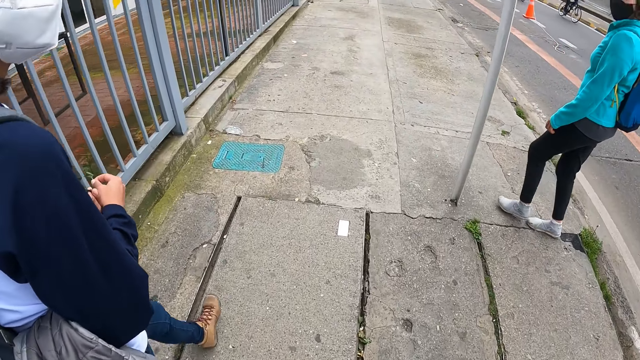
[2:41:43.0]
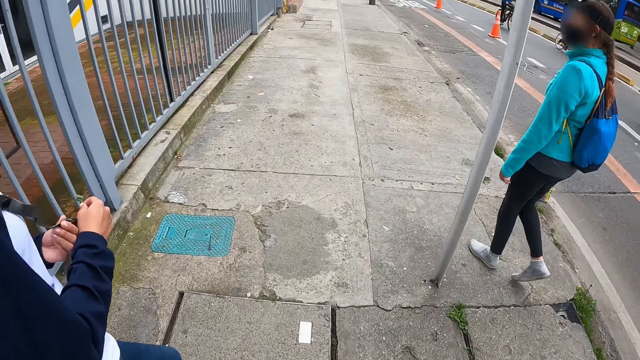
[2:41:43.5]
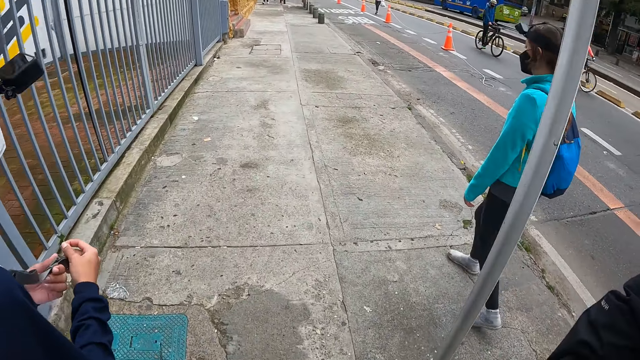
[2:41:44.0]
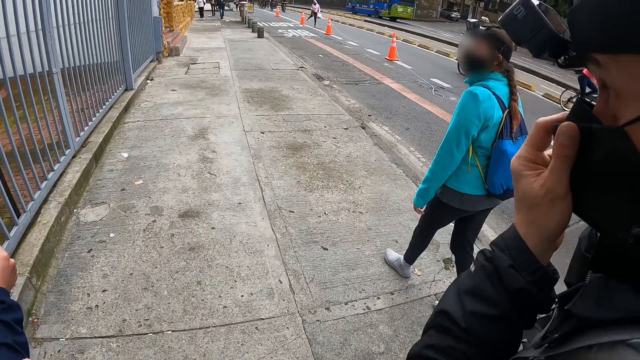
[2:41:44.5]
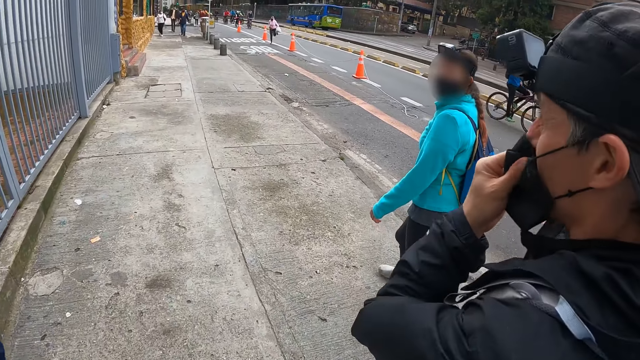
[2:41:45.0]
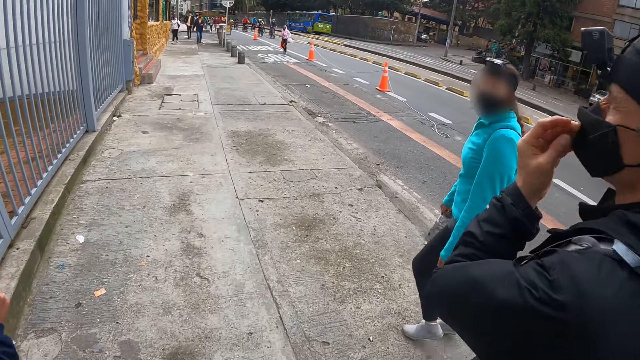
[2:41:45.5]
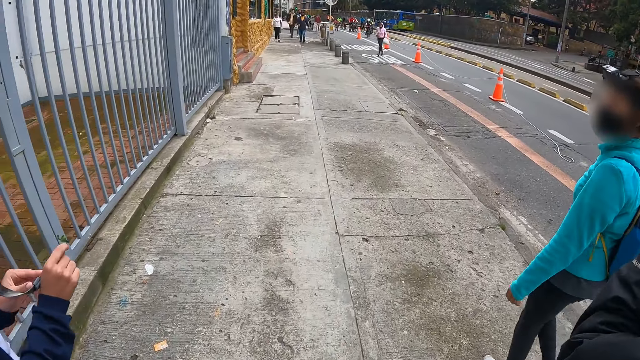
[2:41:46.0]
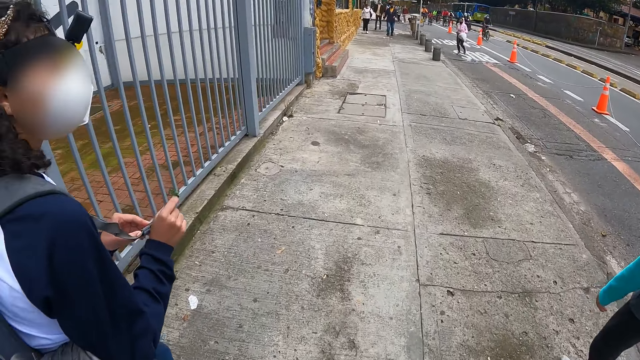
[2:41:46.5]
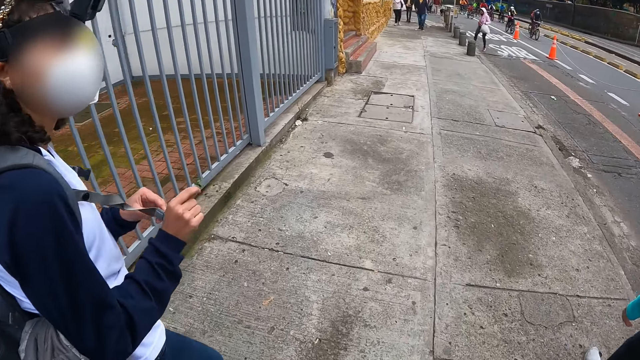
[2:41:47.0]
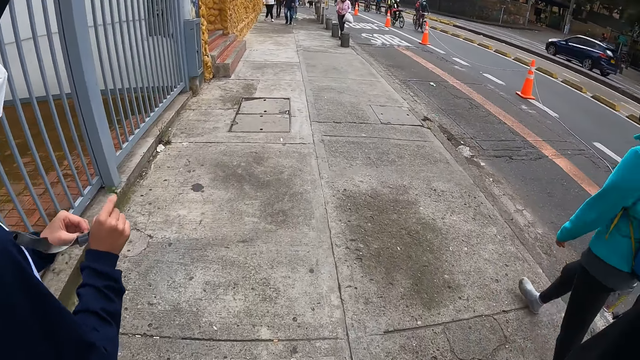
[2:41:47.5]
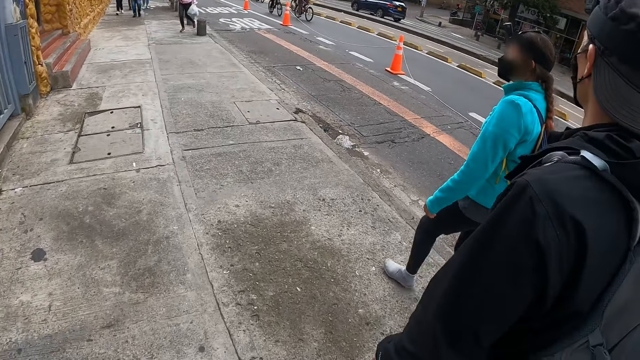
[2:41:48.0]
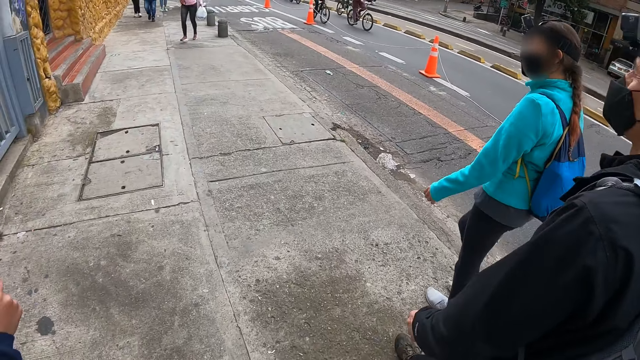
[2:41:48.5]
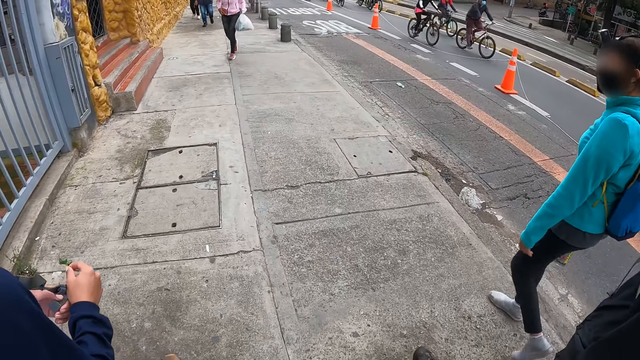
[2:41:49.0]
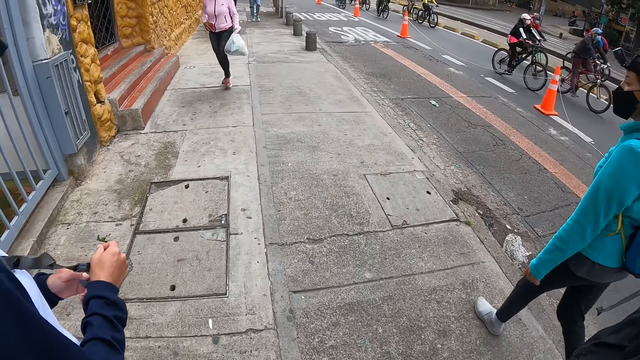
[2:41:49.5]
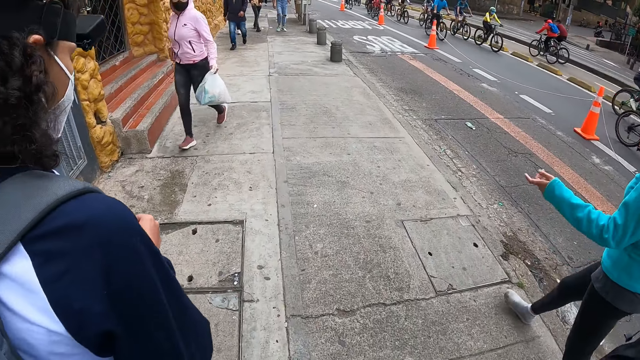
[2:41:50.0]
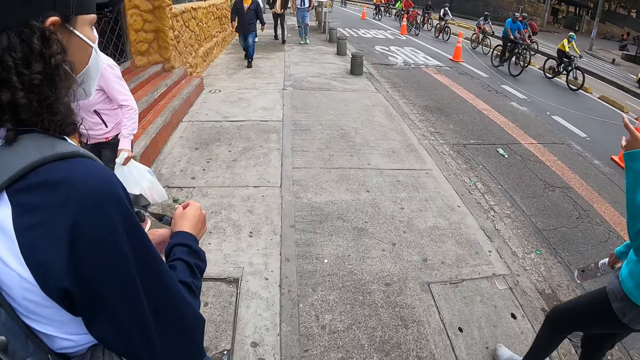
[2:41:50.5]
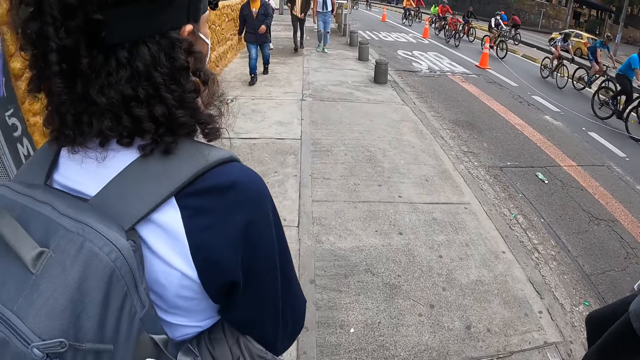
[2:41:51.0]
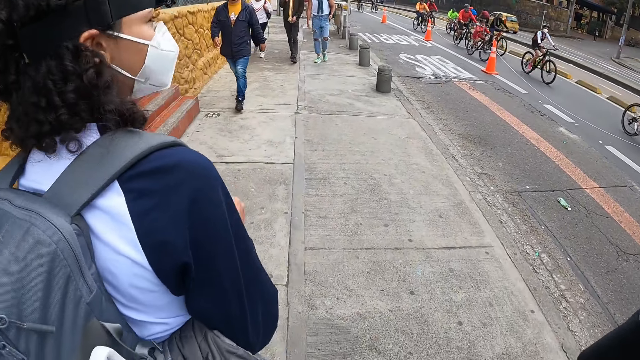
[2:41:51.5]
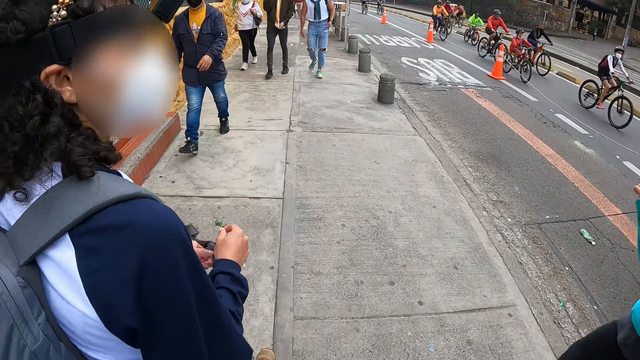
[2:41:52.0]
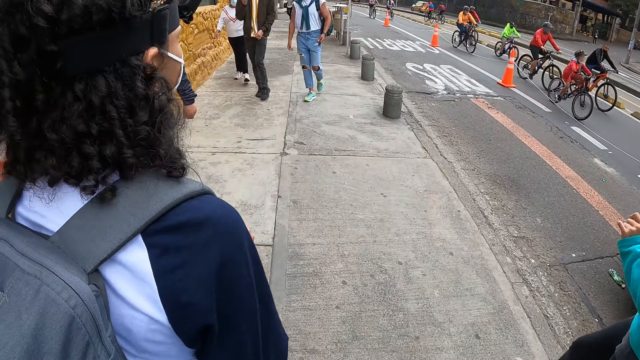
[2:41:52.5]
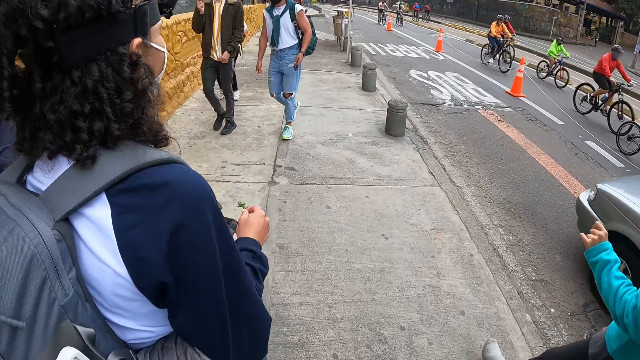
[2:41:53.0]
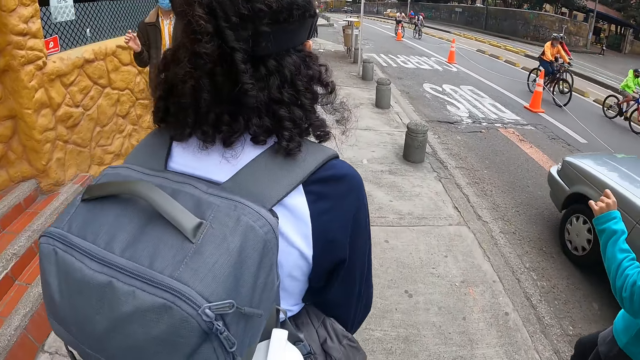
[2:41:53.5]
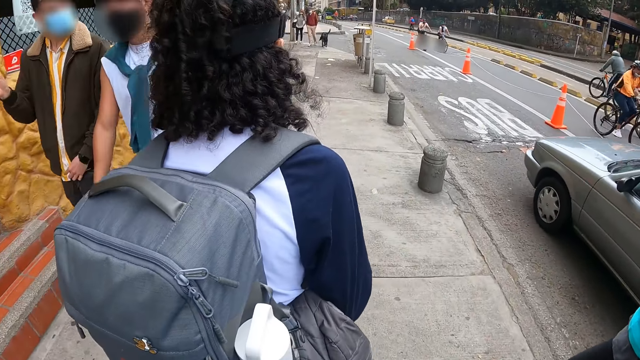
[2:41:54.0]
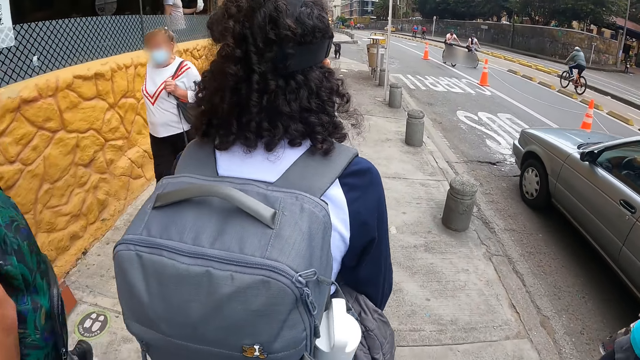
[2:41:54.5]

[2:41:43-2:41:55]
A woman walks on the pavement. The camera wearer walks on the pavement. A man walks on the pavement and adjusts a nose mask on his face with his left hand. The man holds the mask and pulls the mask. Another woman walks on the path. The first woman holds a bag string with both hands. The camera wearer walks on the path.

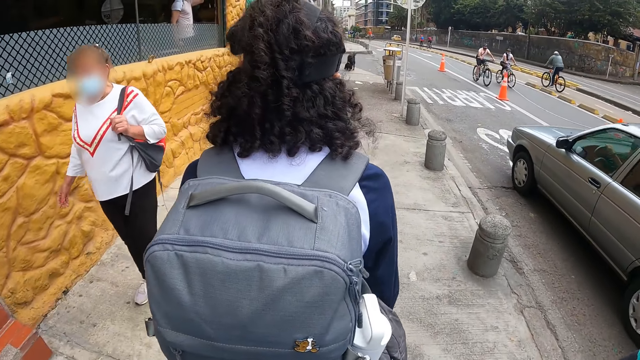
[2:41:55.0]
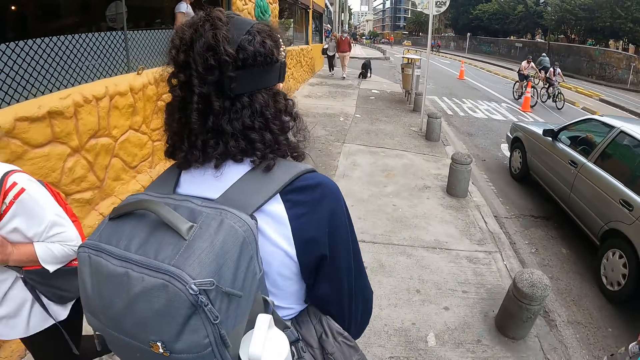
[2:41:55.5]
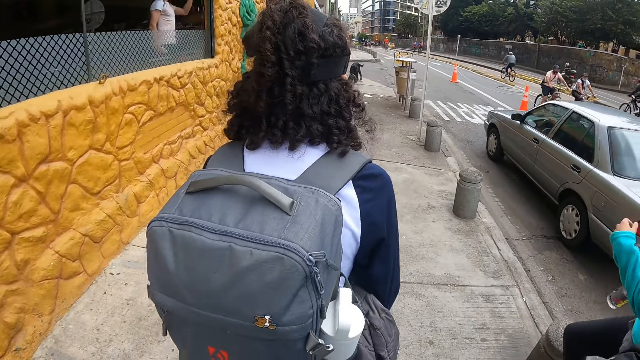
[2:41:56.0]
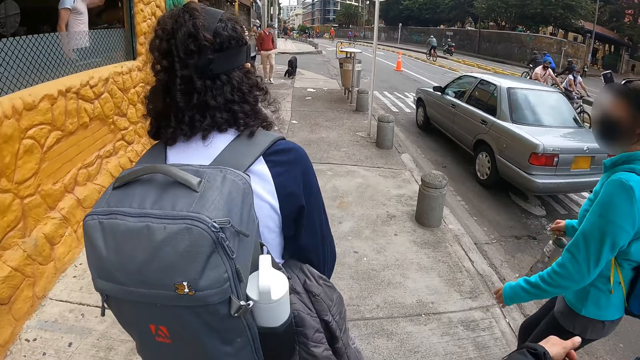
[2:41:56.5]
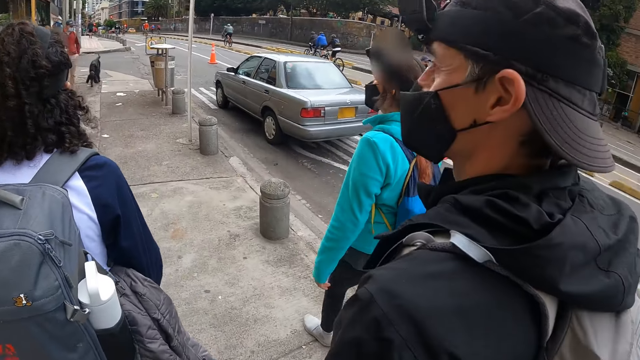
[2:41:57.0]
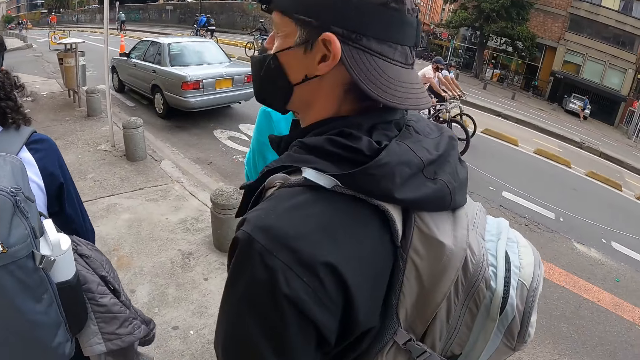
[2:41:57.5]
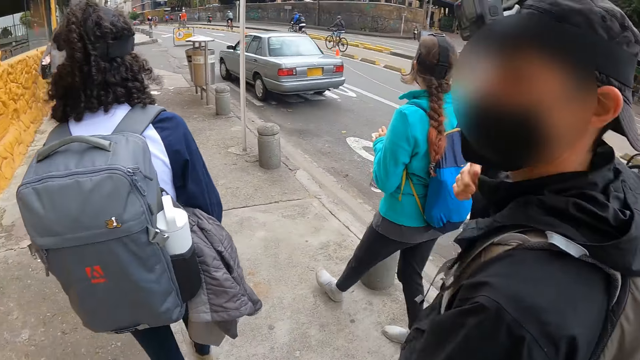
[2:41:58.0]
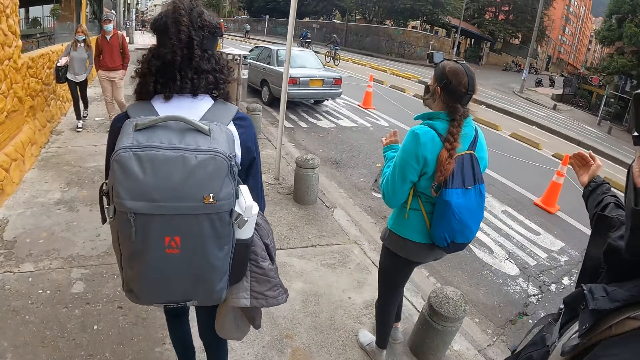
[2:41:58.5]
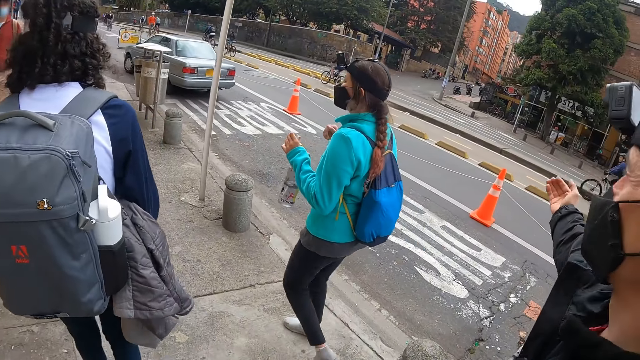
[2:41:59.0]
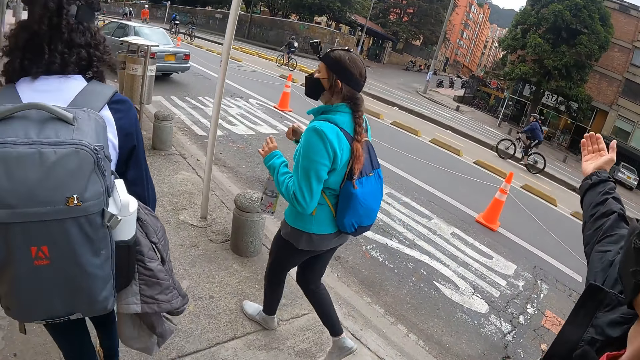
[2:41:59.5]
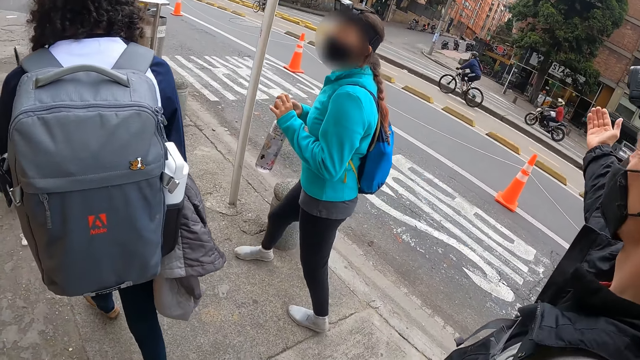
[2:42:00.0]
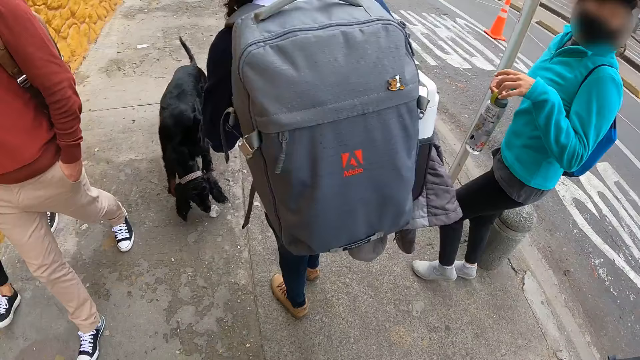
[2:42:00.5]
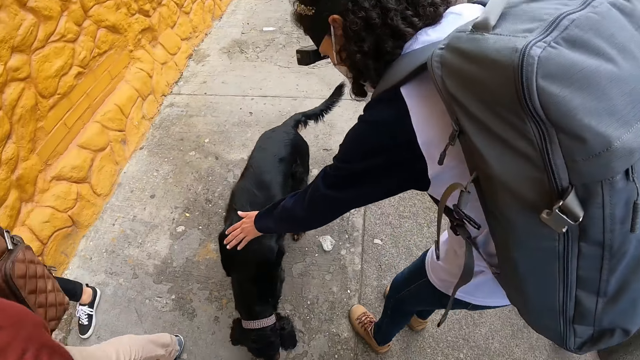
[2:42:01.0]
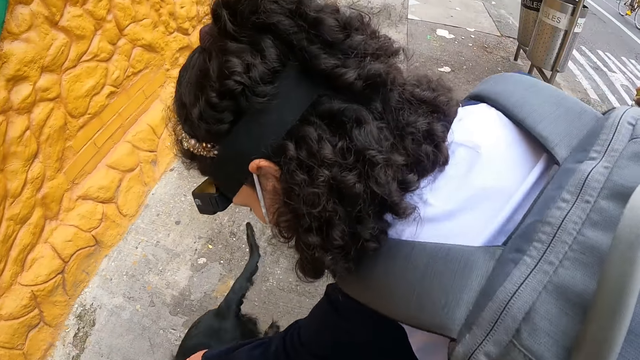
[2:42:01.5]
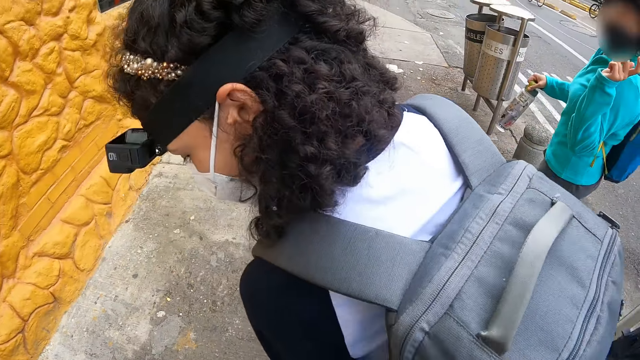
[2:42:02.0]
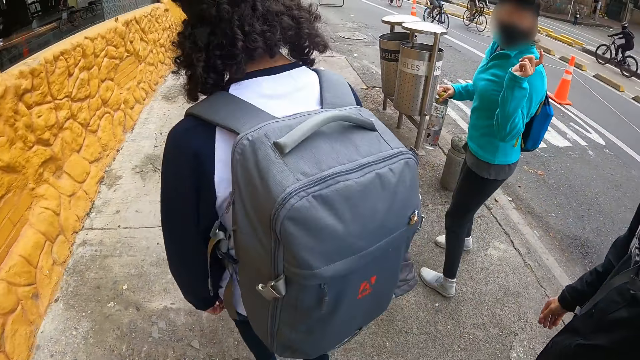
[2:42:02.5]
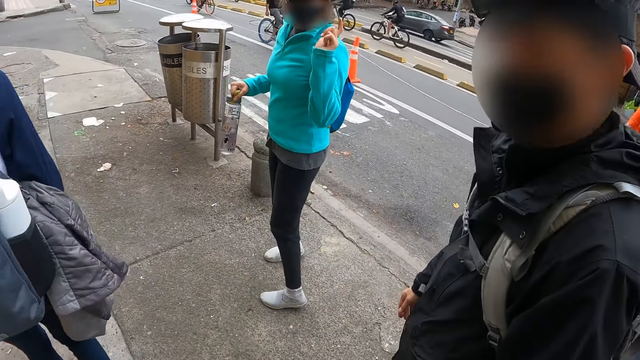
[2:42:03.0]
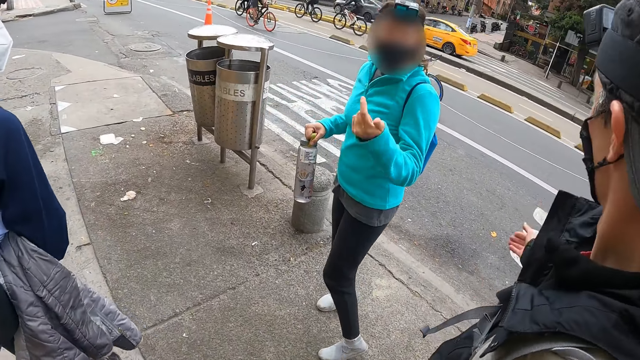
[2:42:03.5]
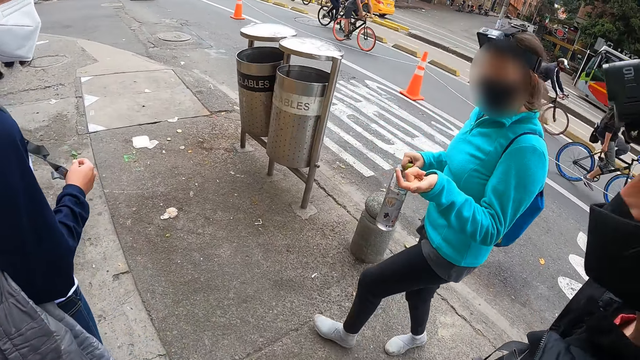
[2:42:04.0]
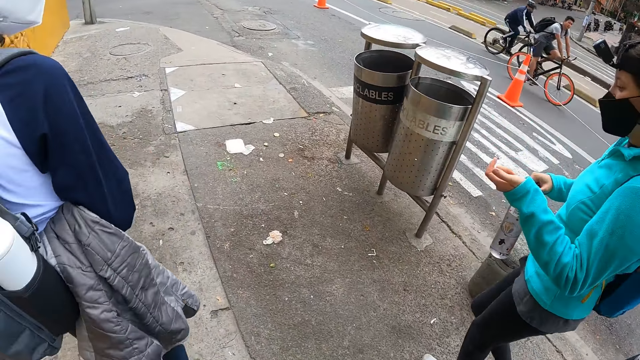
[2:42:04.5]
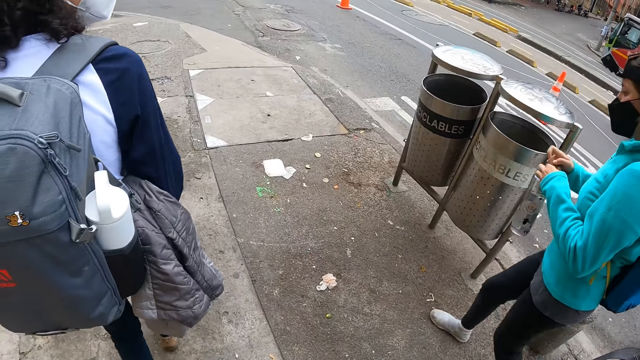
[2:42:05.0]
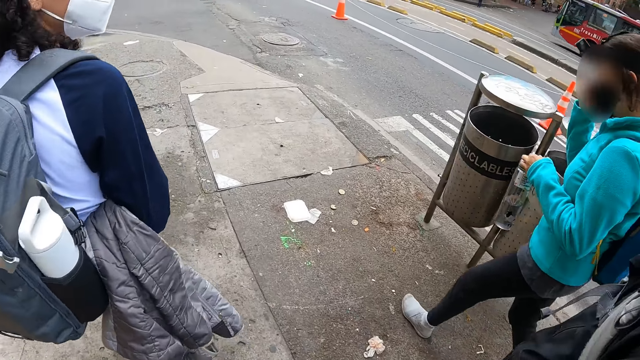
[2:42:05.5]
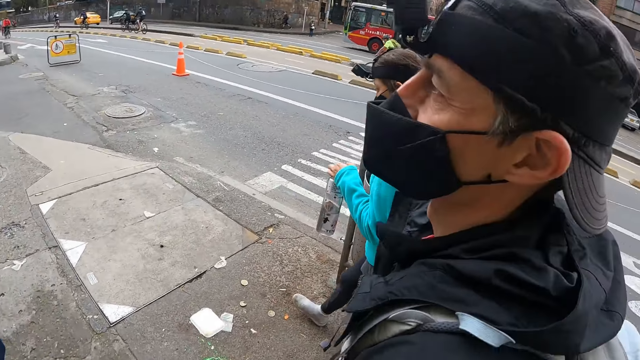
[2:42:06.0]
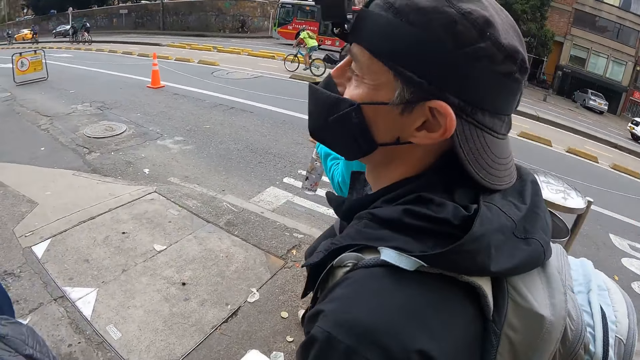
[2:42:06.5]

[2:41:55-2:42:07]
A man gestures his hand. A woman passes the water bottle in her left hand to her right hand. Another woman strokes the body of a dog on the pavement. The other woman holds the dog and walks on the pavement. The first woman gestures her hand. The first woman passes the water bottle in her right hand to her left hand. The camera wearer walks on the path. The first woman adjusts a nose mask on her face with her right hand. The first woman passes the water bottle in her left hand to her right hand.
